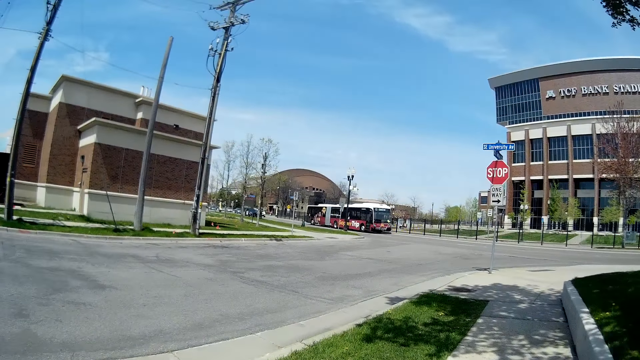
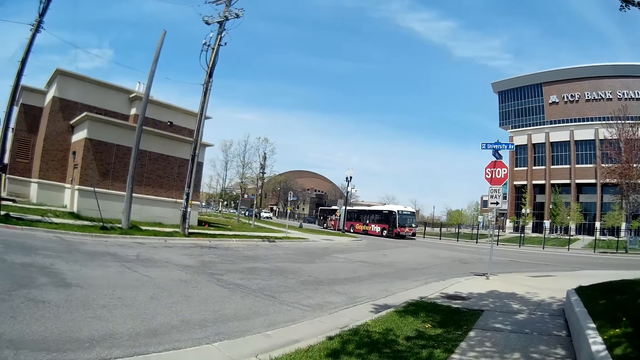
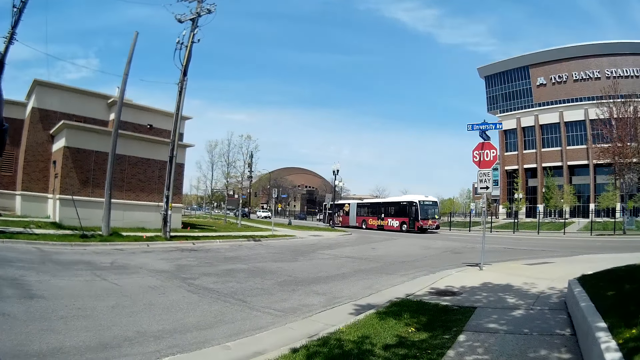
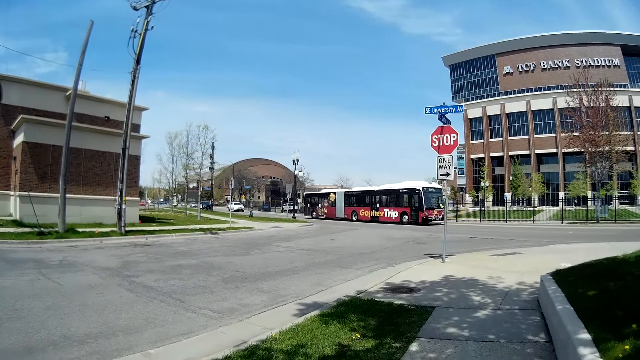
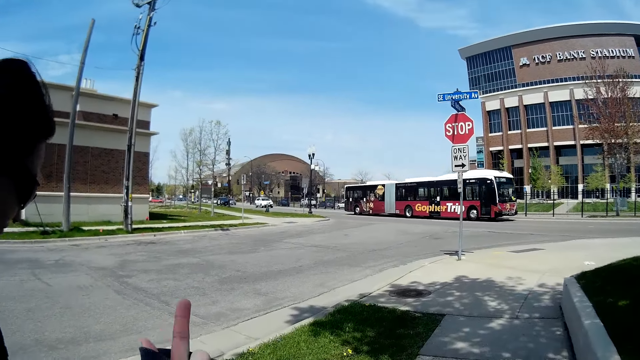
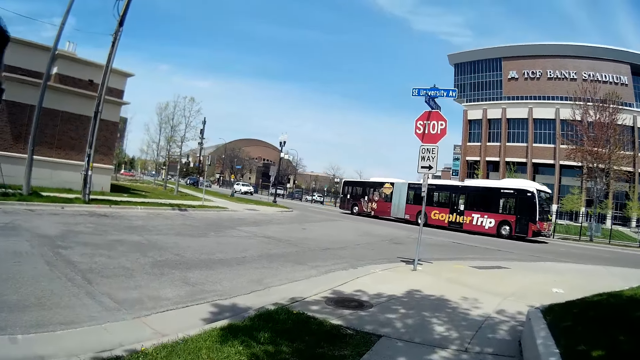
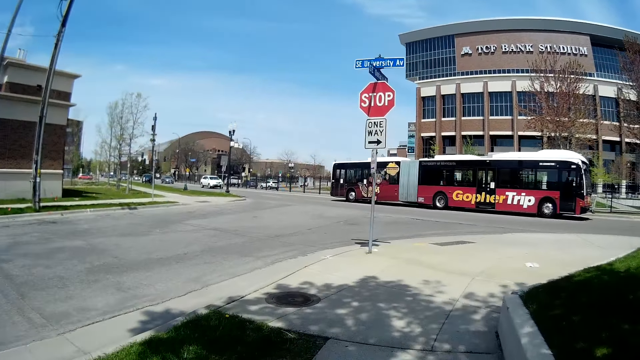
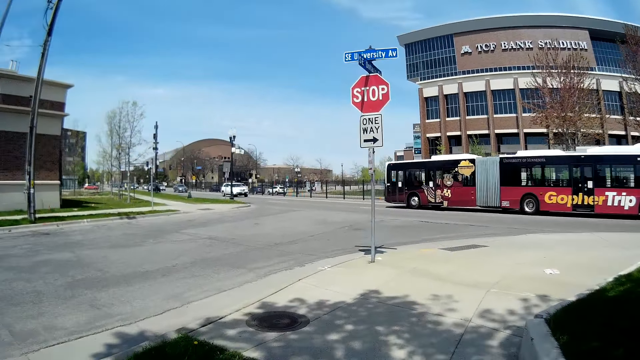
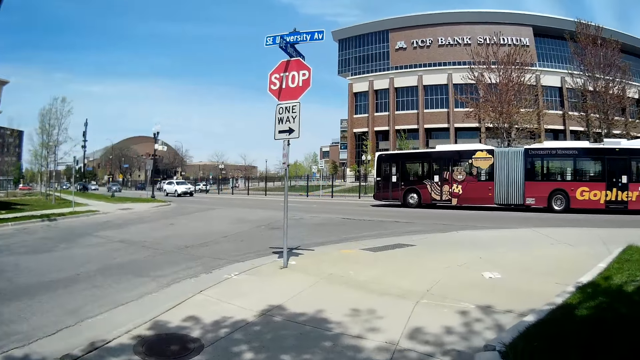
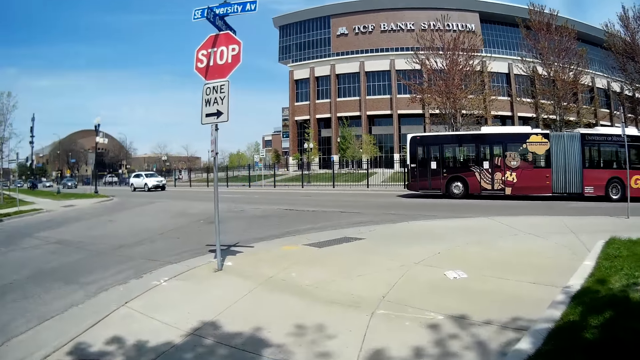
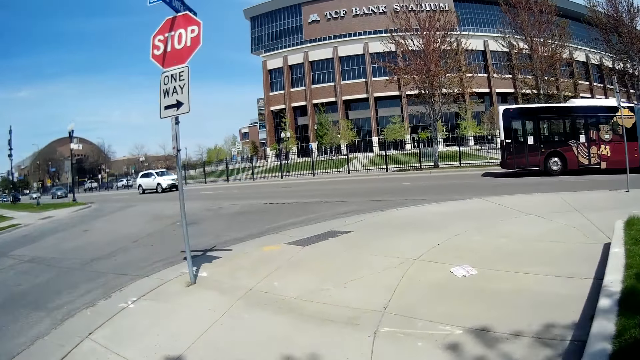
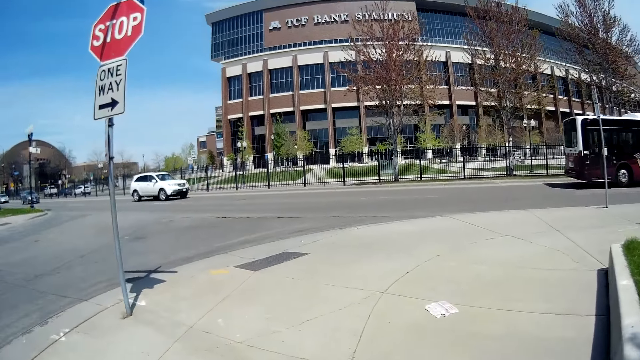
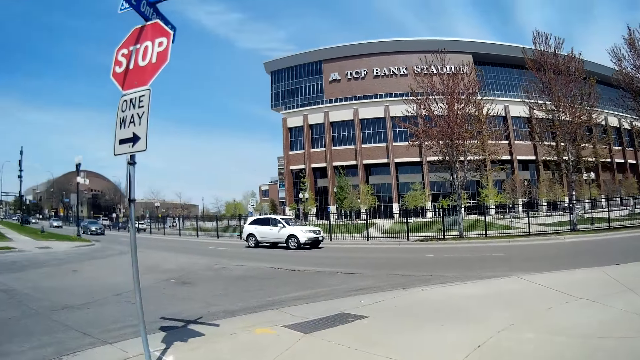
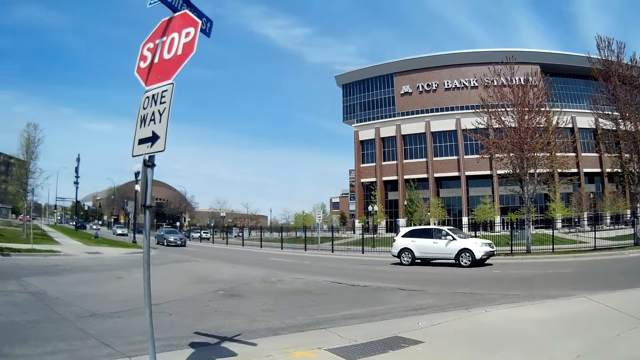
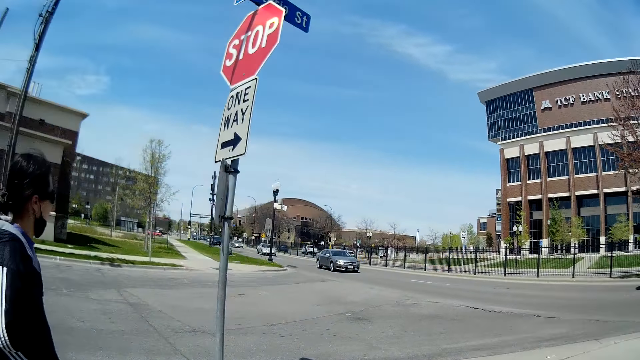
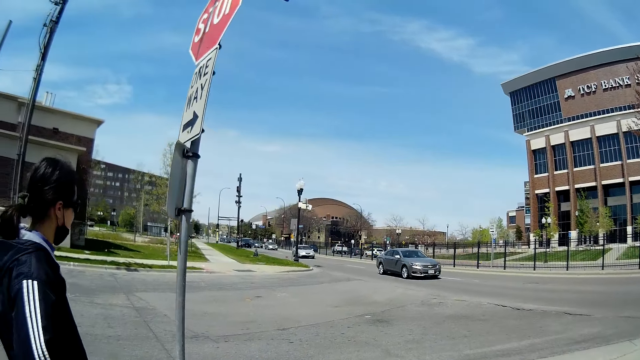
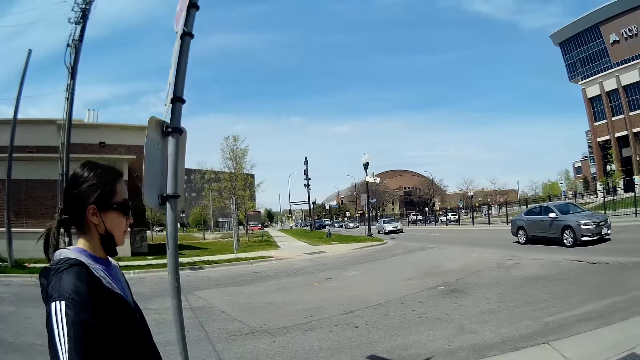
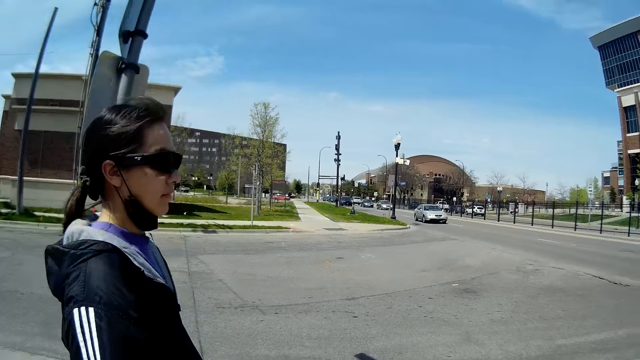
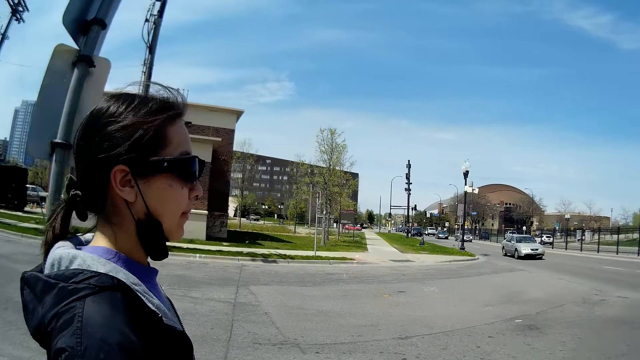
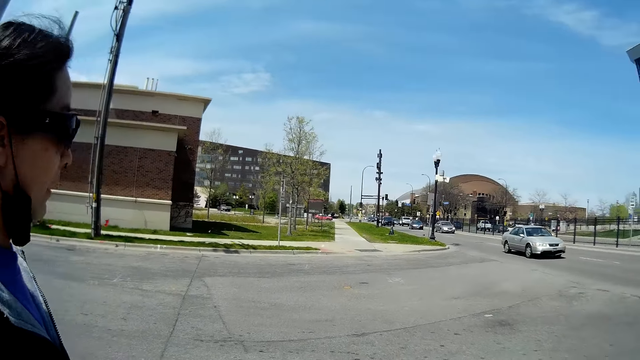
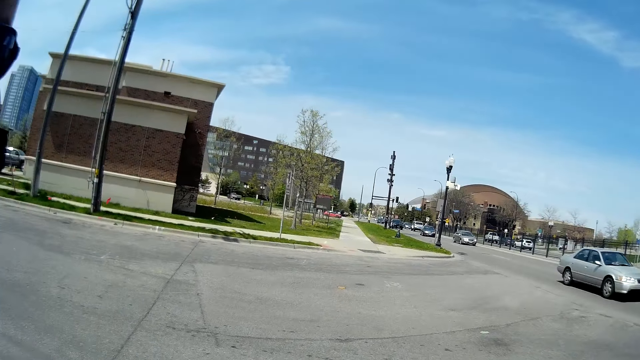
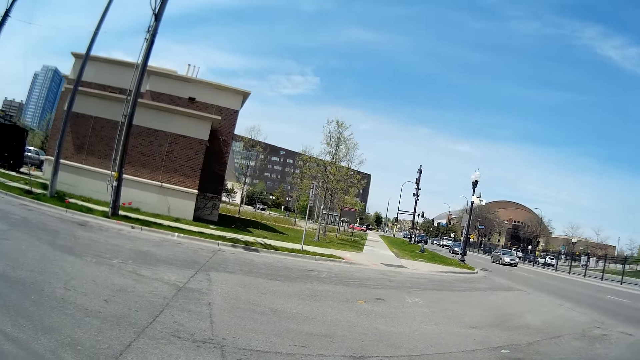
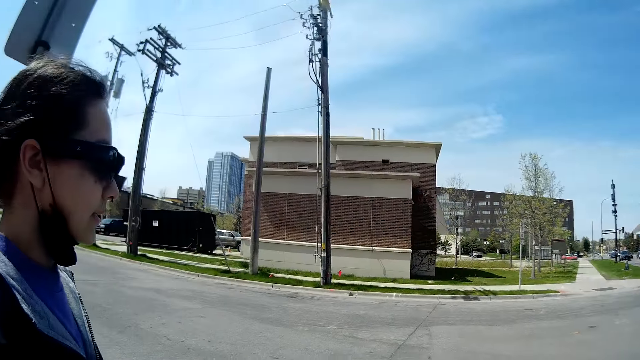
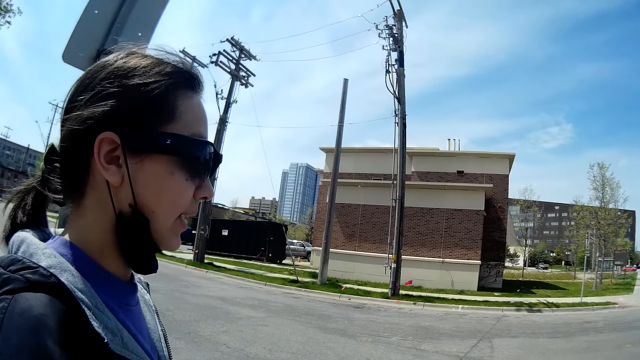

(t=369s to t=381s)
The camera wearer points a finger. They talk to the woman and stand. The woman stands.

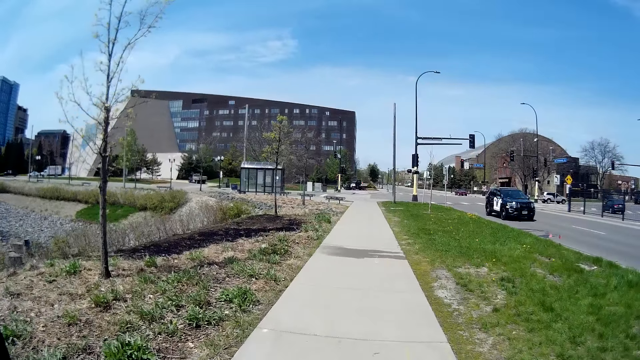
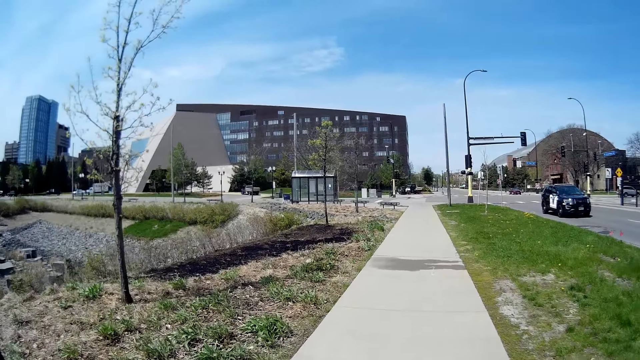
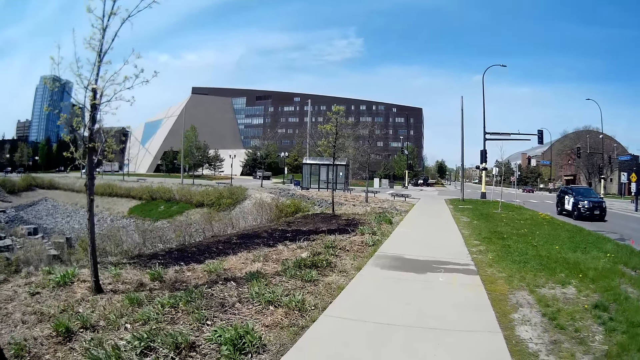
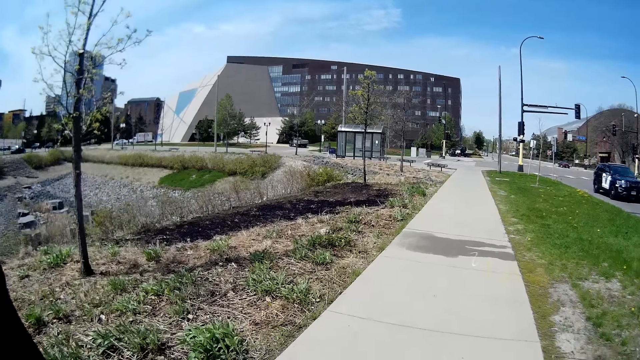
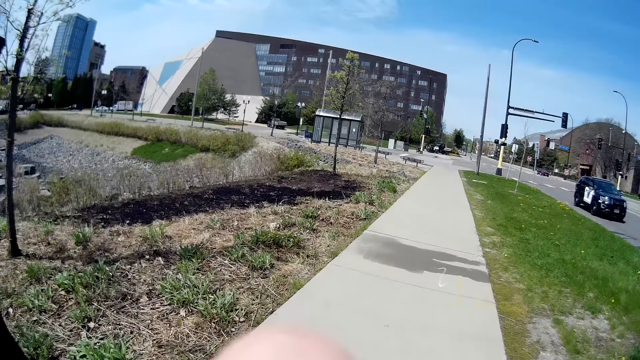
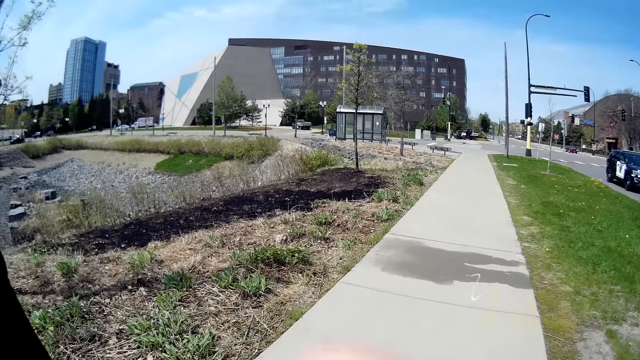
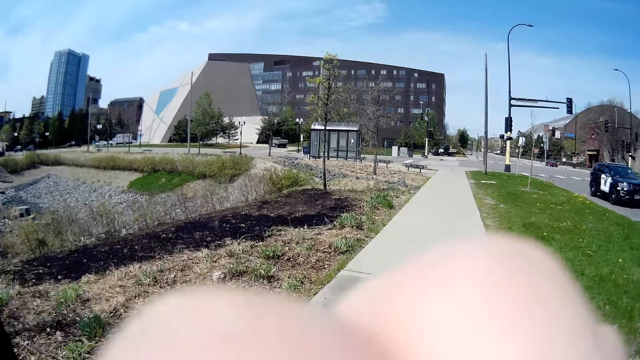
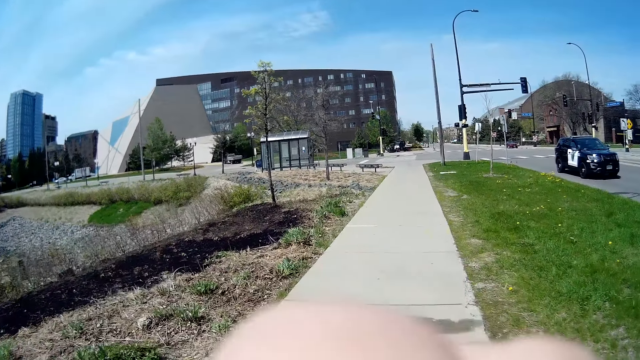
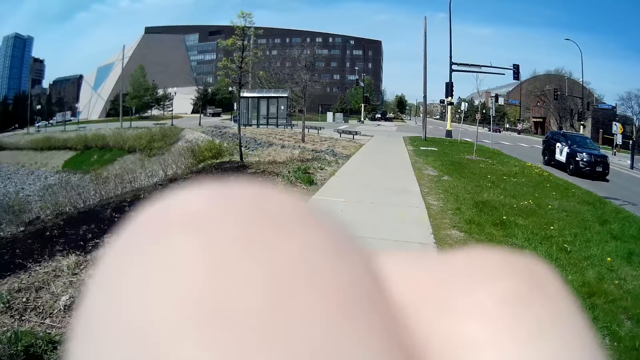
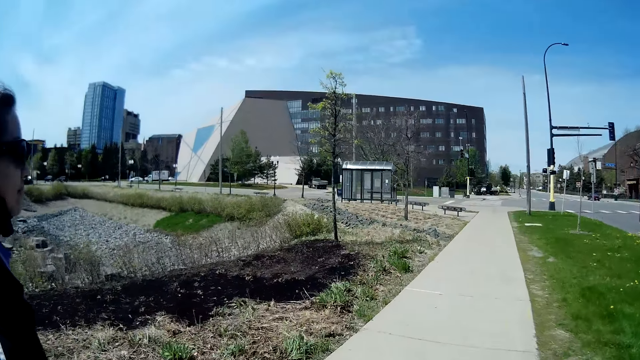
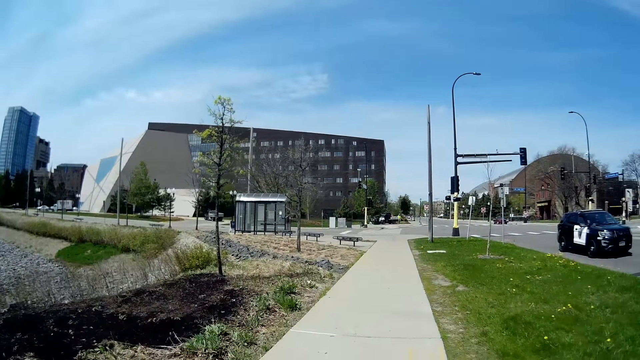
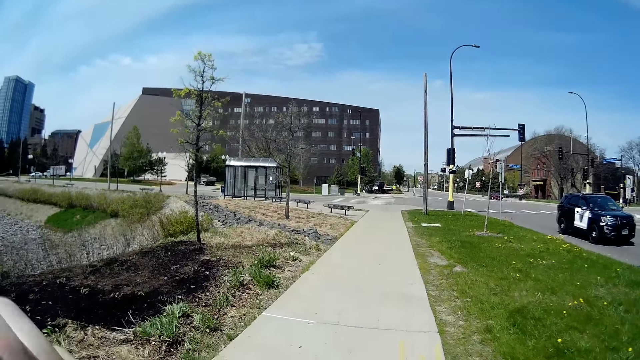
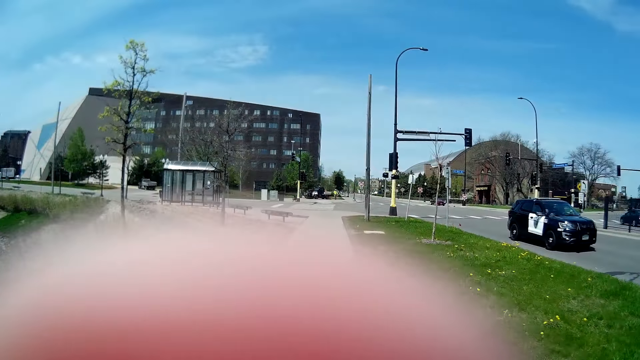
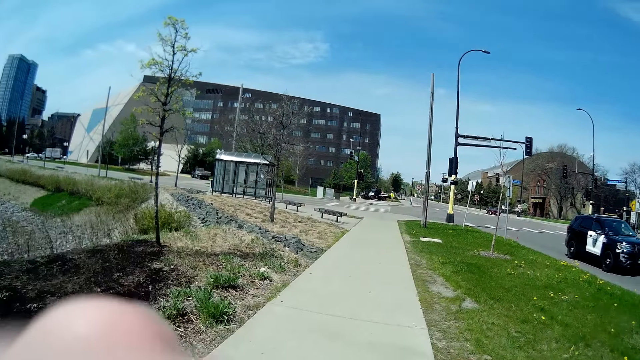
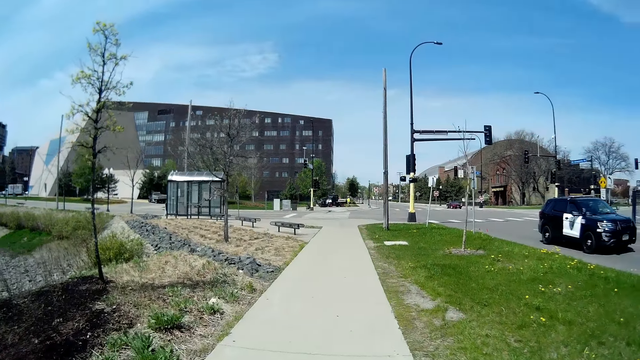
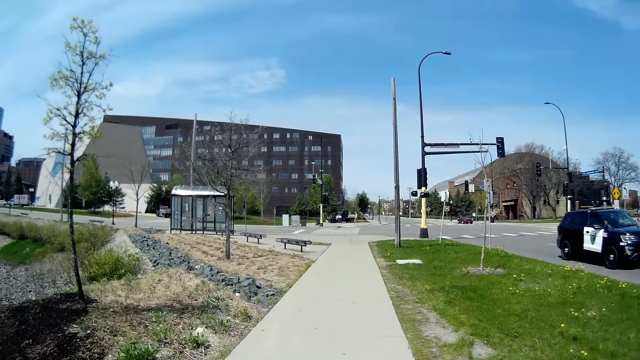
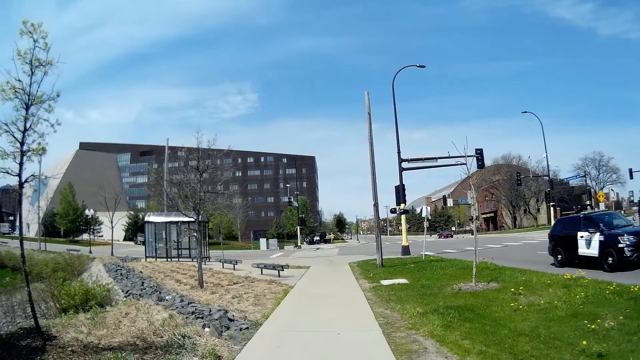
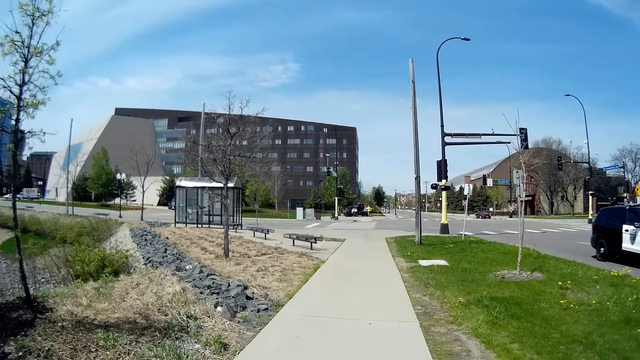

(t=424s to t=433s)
The camera wearer talks to the woman. She raises her hand to her face. She talks to the woman.
